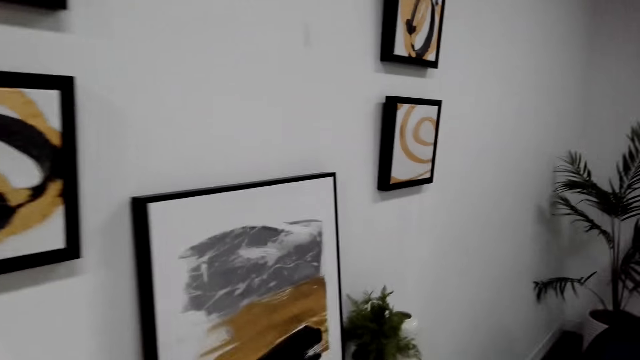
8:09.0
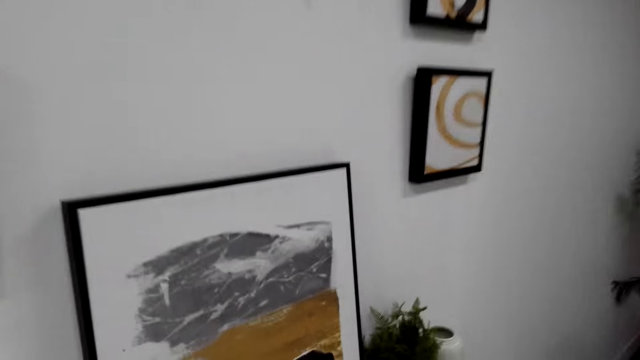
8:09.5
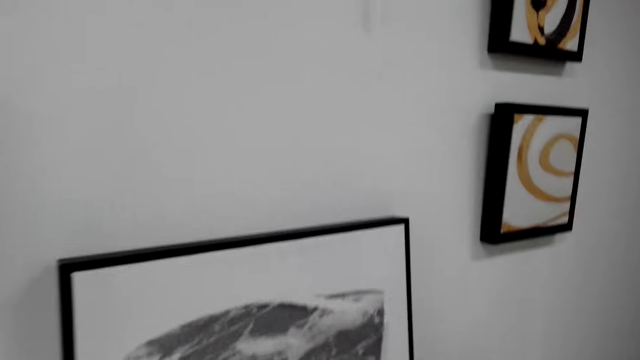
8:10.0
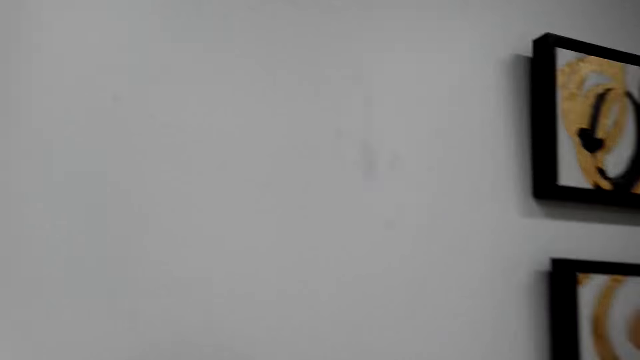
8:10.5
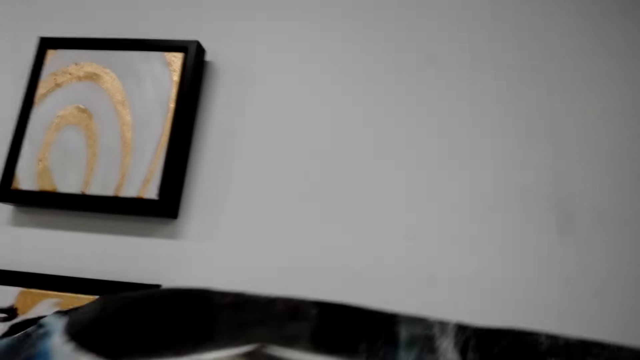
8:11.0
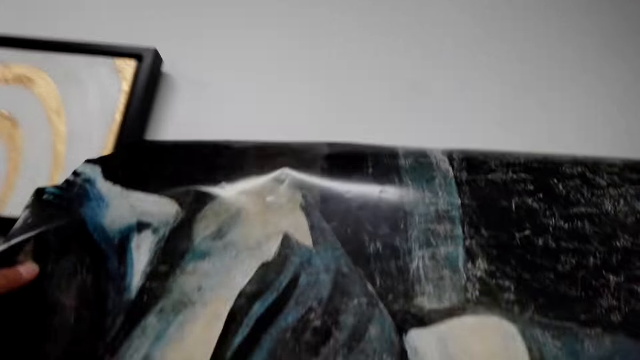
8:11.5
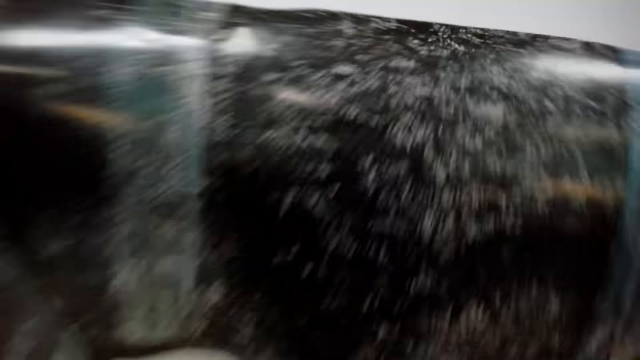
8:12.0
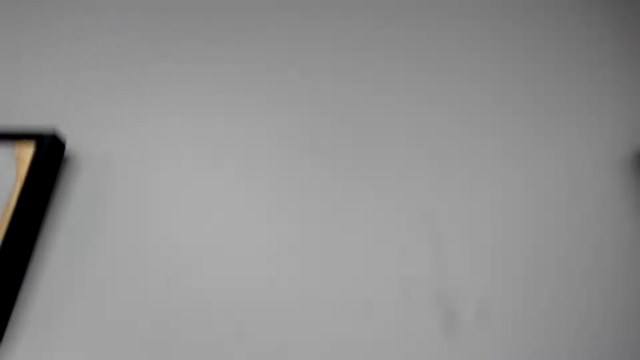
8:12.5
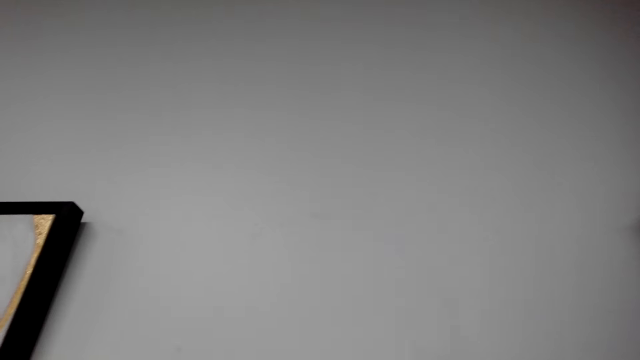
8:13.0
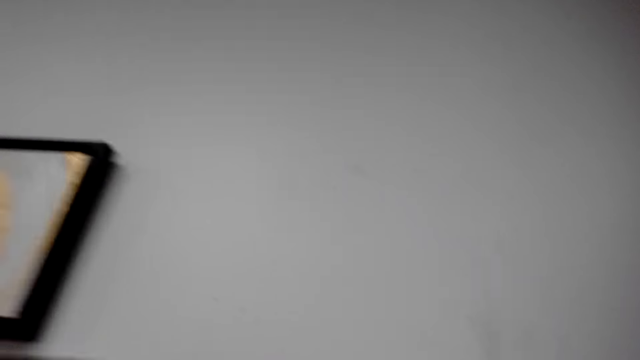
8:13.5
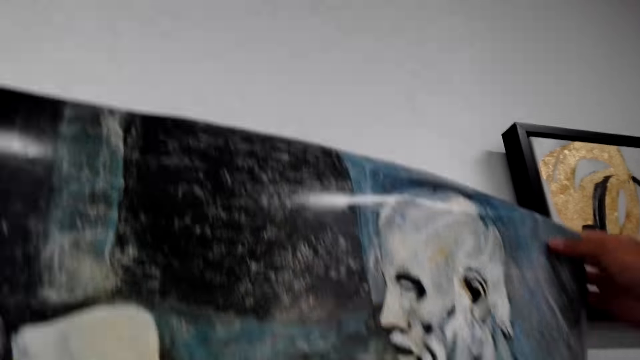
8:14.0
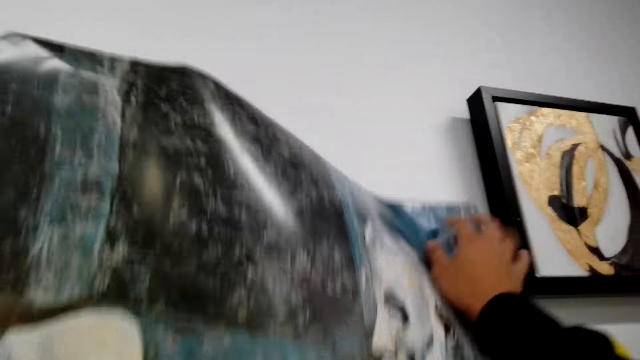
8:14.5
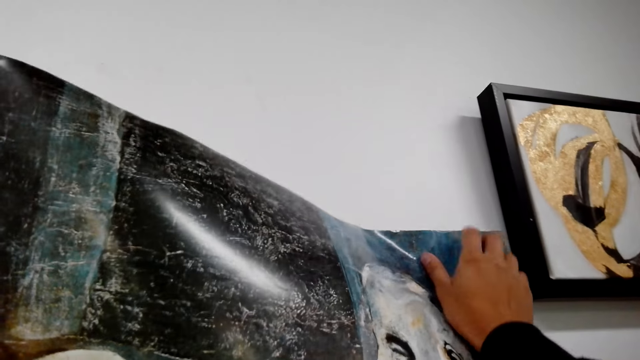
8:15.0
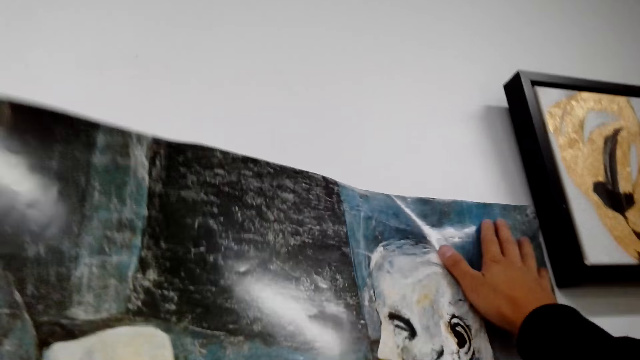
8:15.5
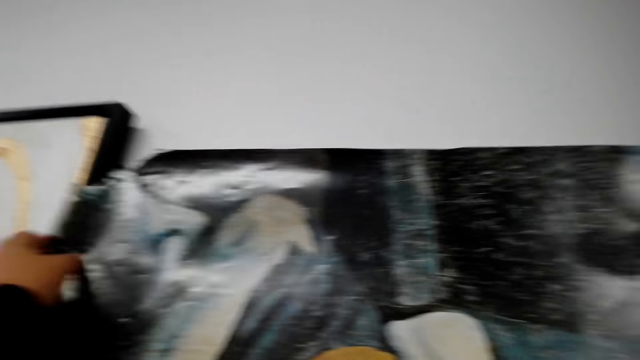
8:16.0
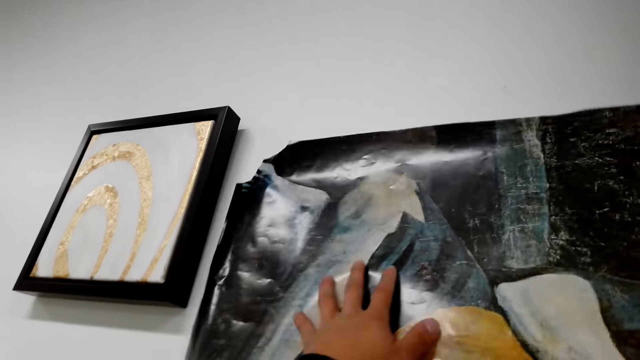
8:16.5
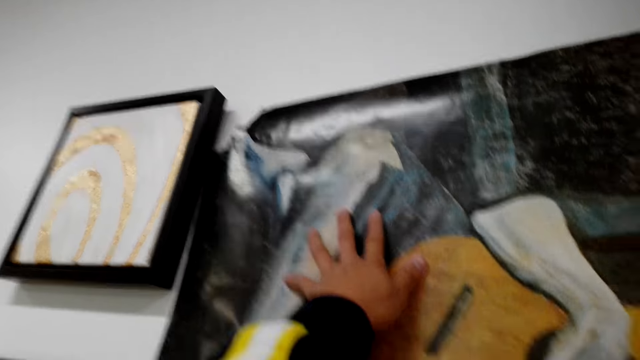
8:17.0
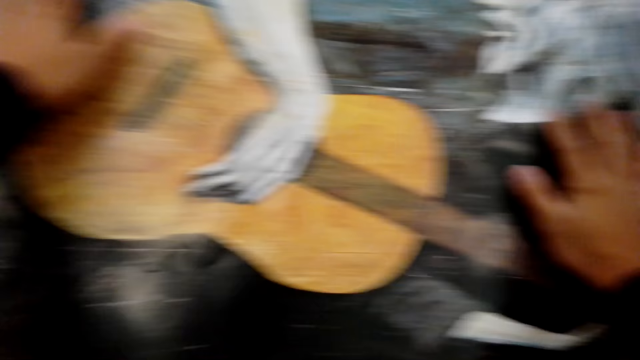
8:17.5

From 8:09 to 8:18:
The camera wearer puts the wall deco on the wall.

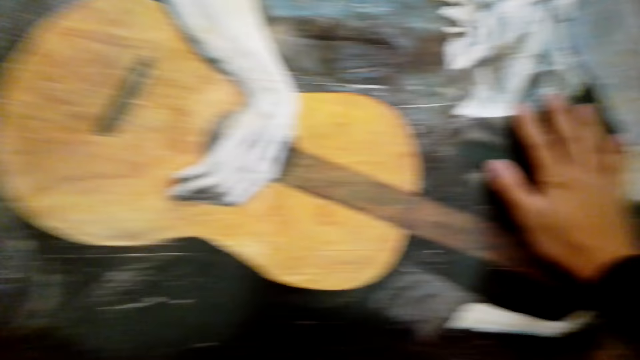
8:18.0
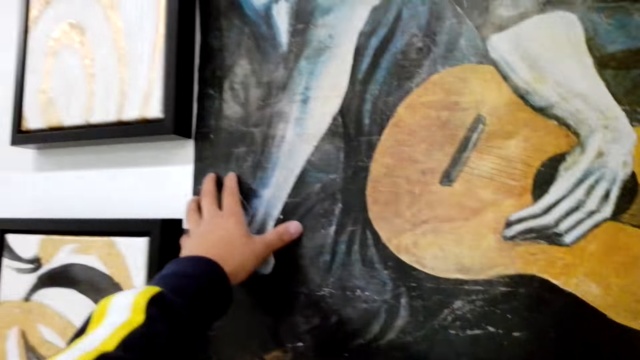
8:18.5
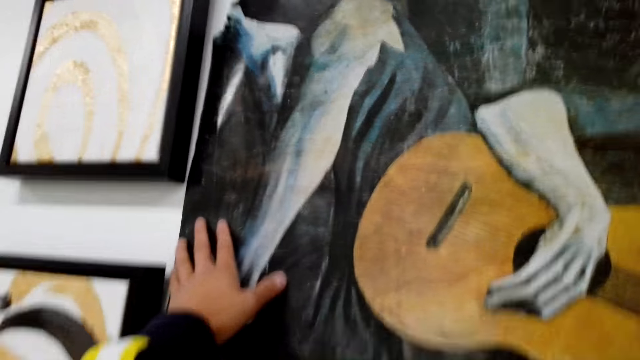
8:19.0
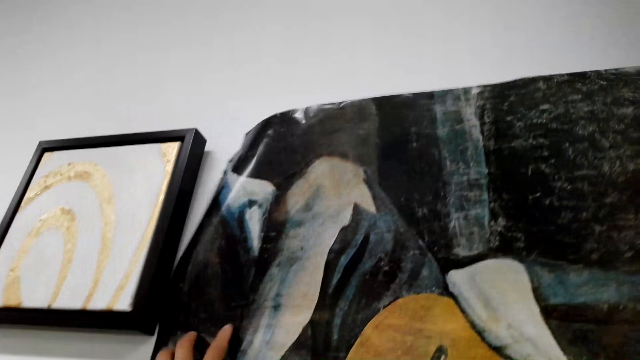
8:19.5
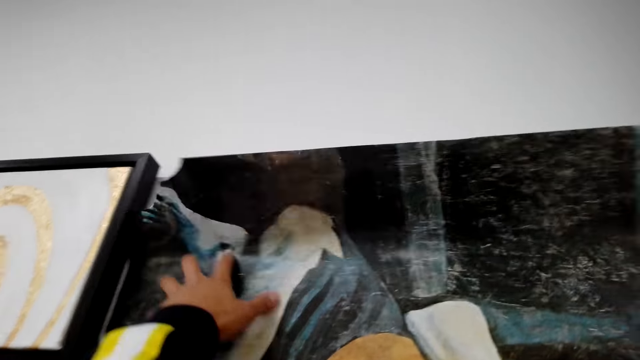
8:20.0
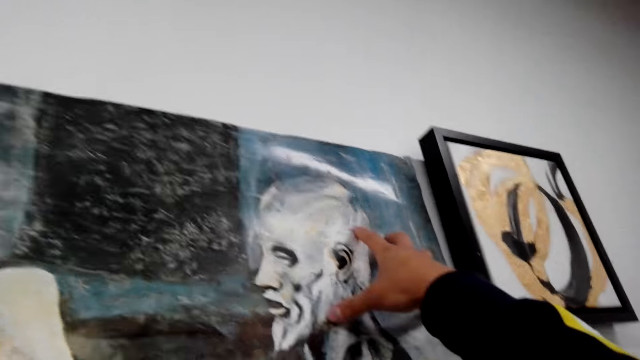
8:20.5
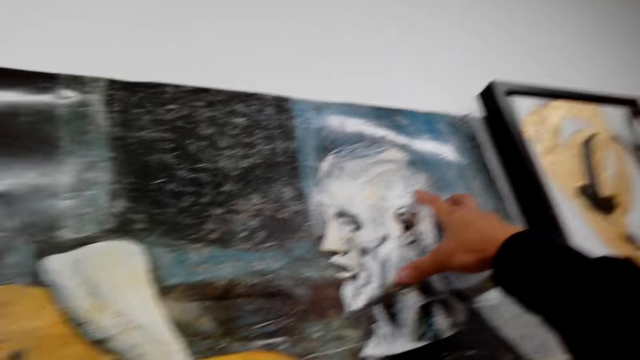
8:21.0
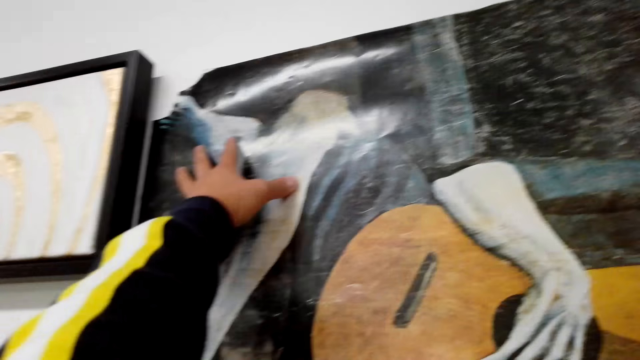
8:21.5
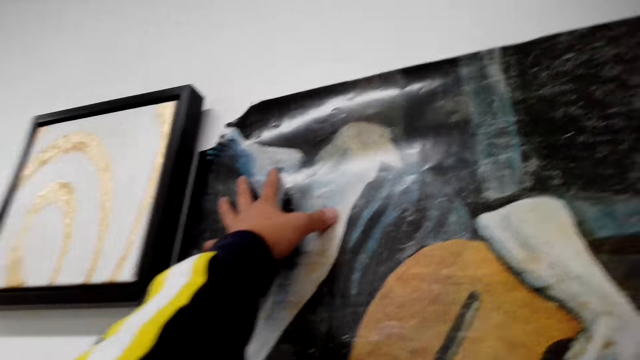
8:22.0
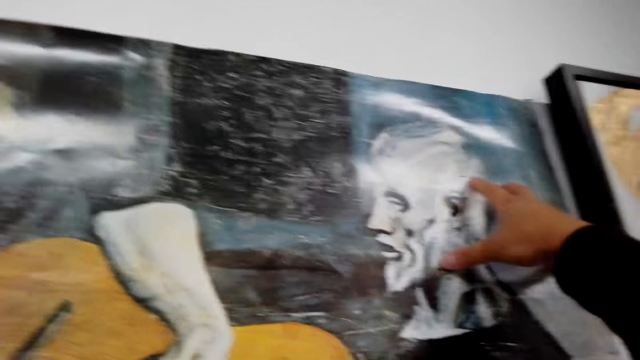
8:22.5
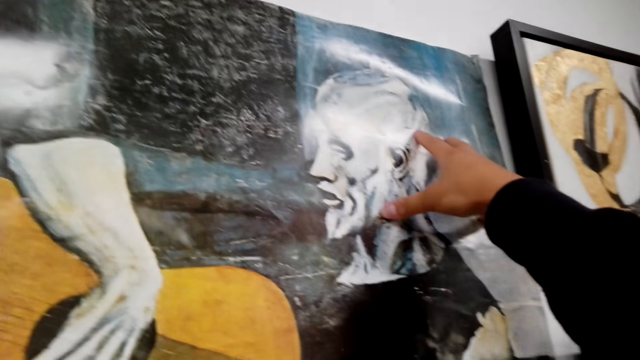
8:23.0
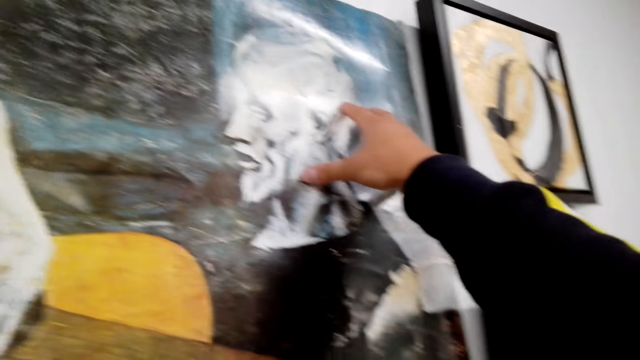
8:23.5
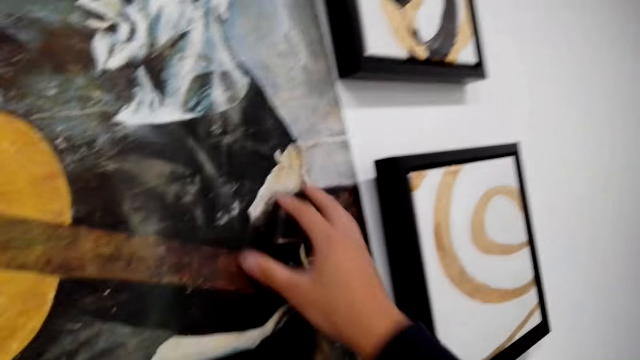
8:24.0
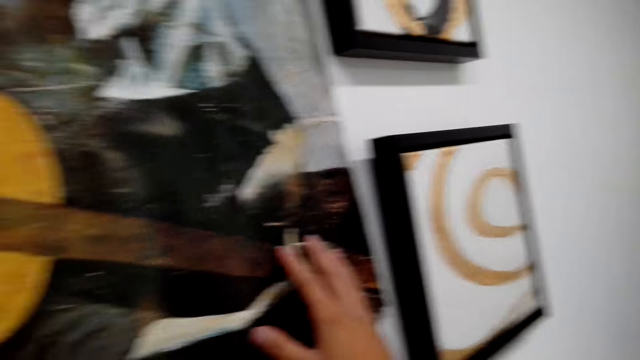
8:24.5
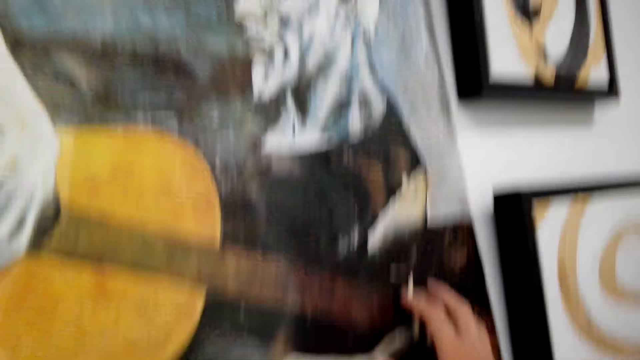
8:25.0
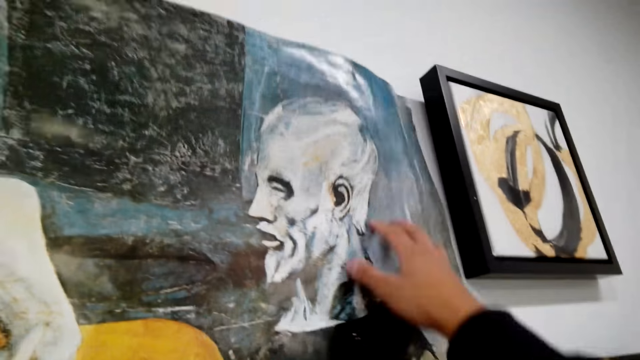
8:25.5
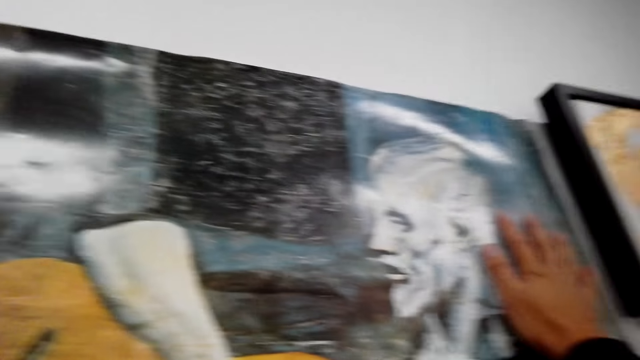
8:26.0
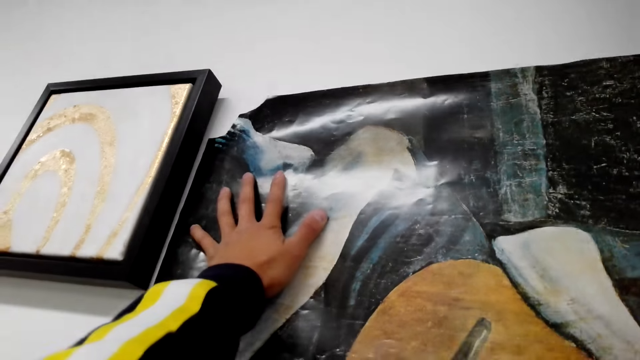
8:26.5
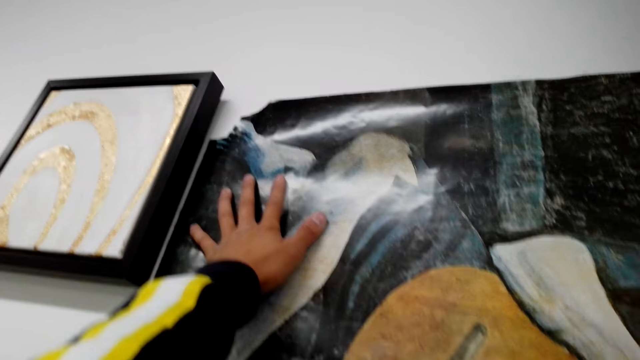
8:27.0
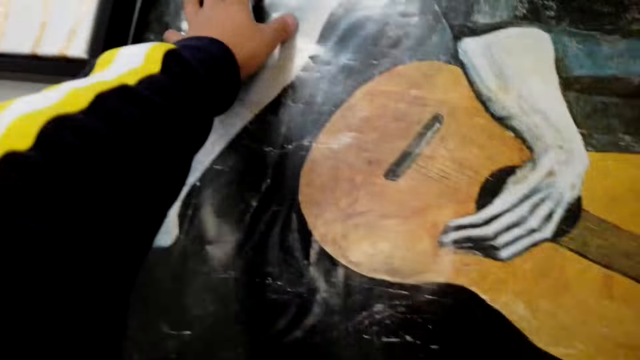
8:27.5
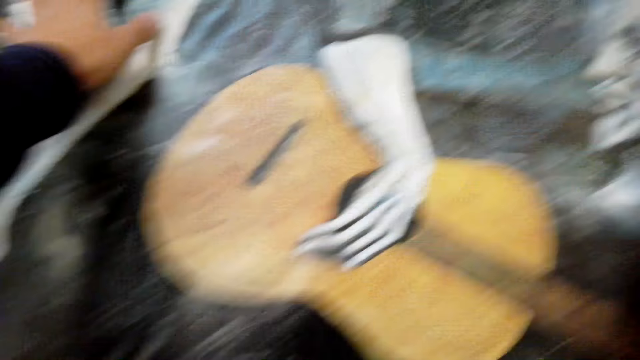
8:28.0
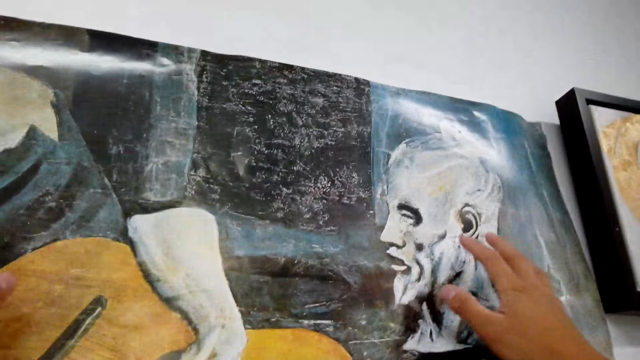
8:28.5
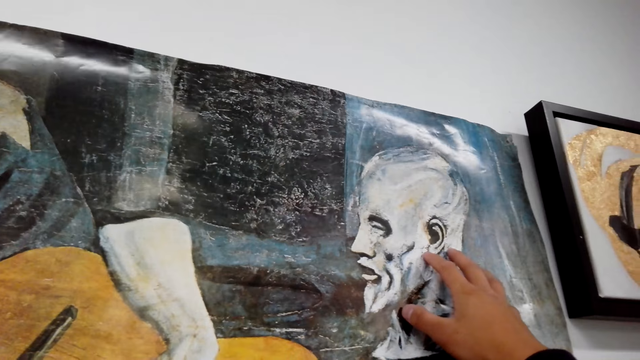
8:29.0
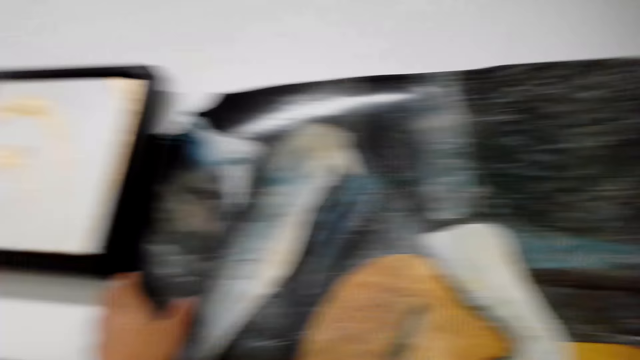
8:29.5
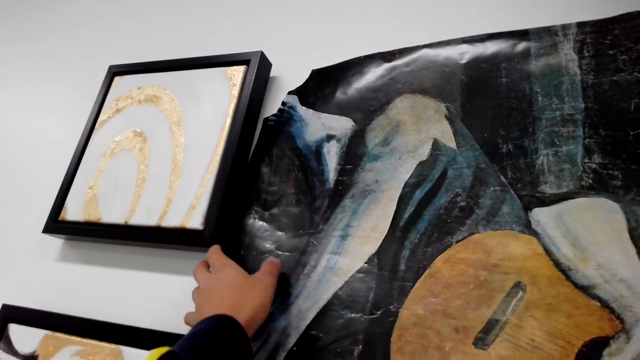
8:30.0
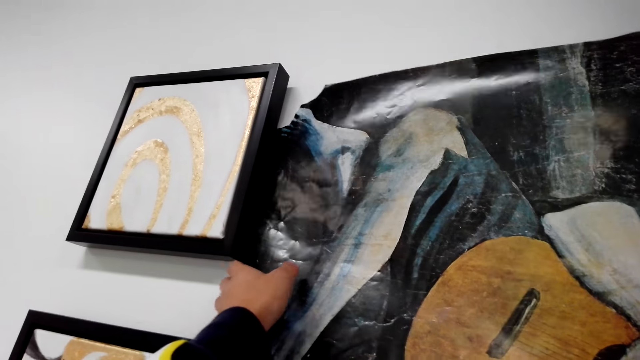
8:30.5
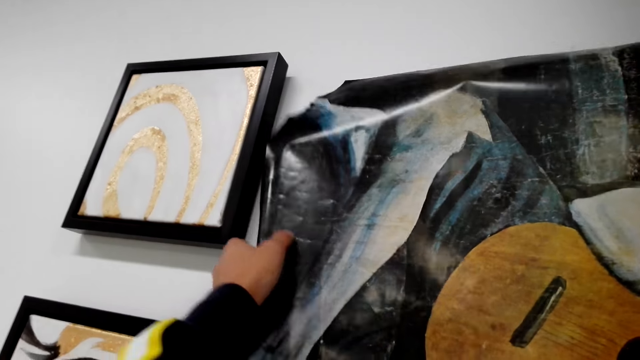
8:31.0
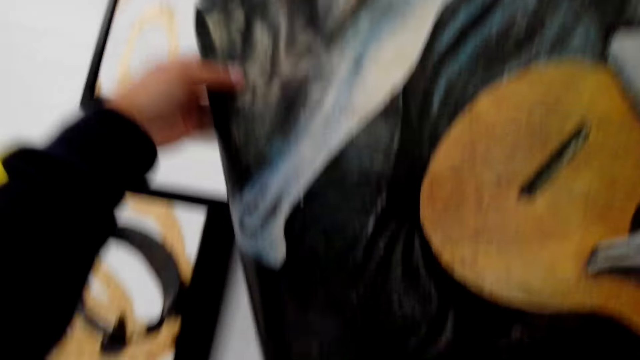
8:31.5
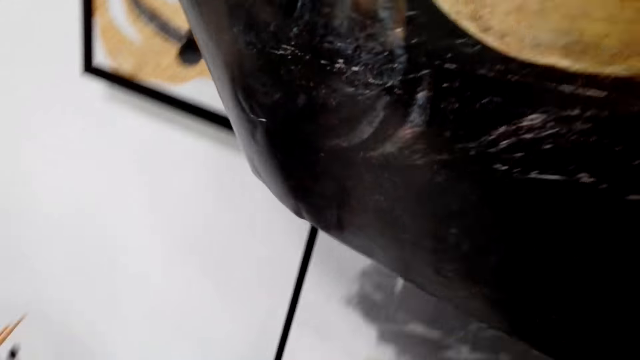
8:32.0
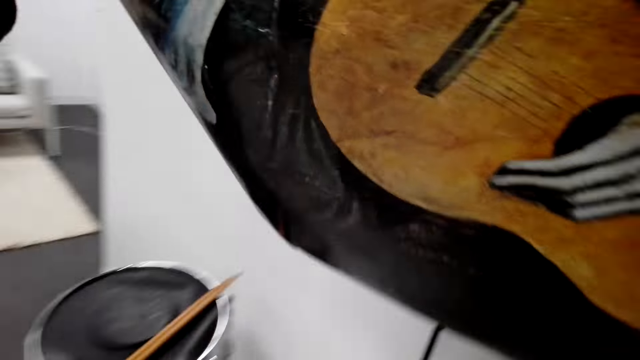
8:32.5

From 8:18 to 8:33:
The camera wearer puts paper on the wall.
